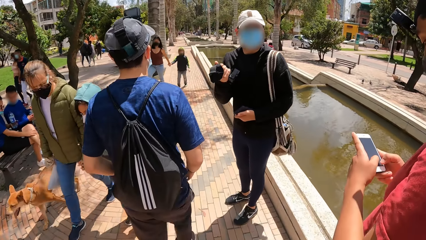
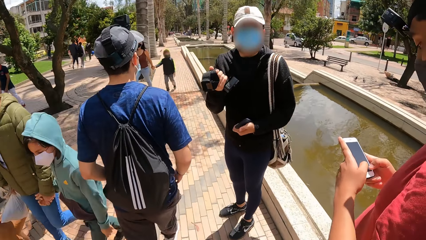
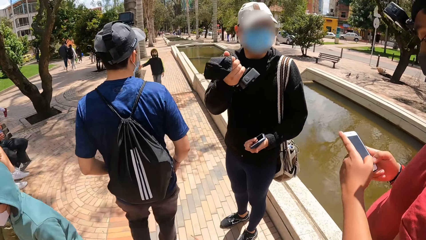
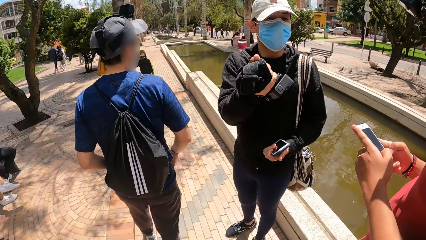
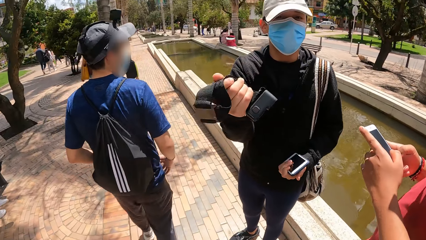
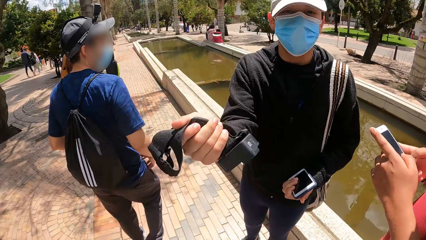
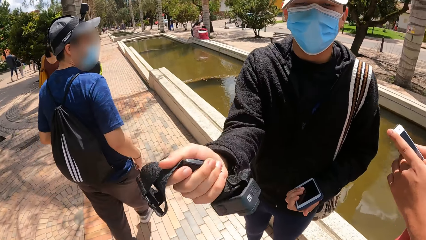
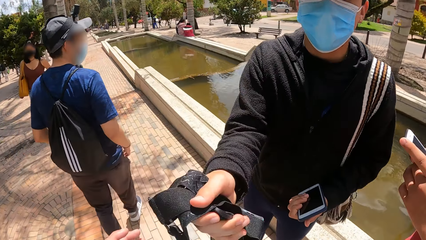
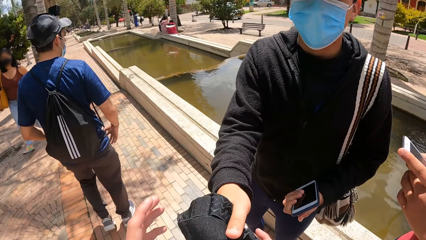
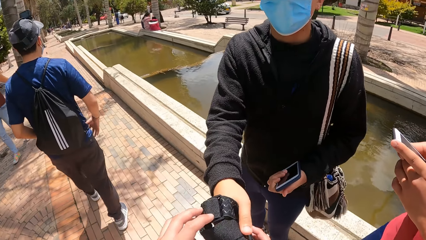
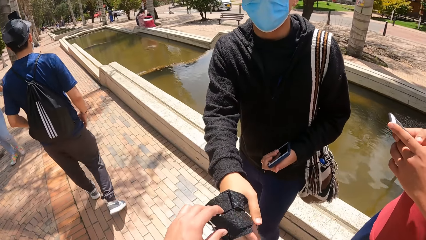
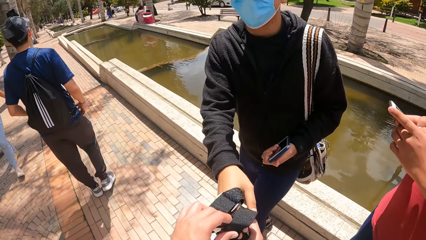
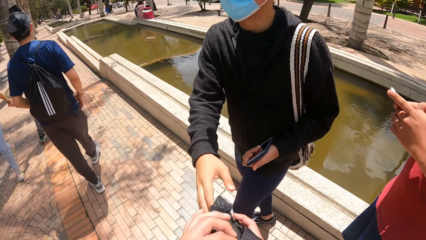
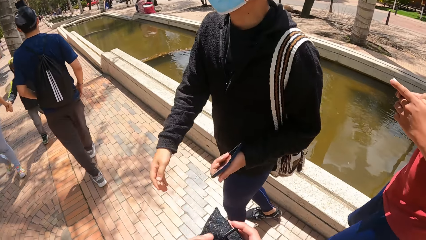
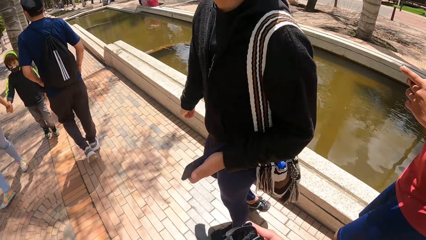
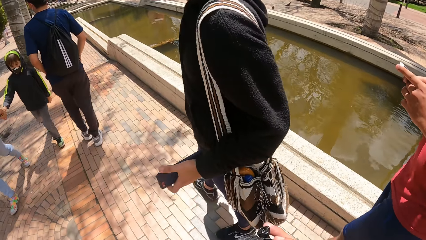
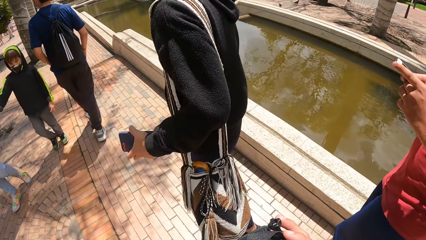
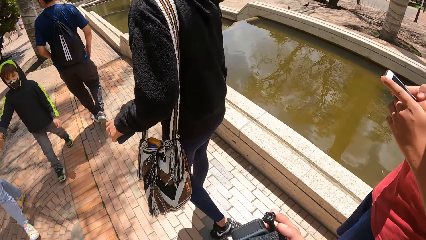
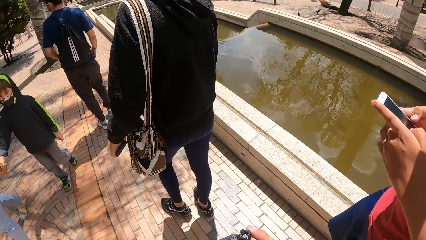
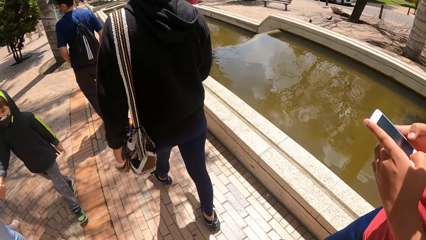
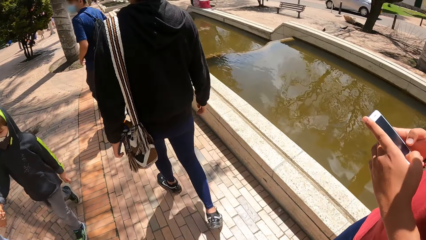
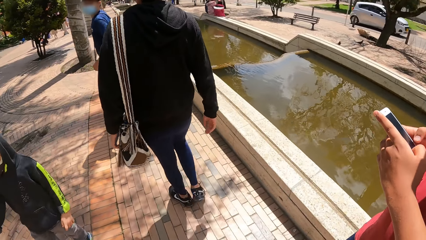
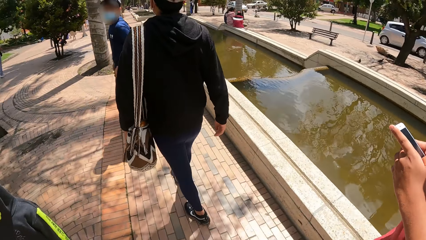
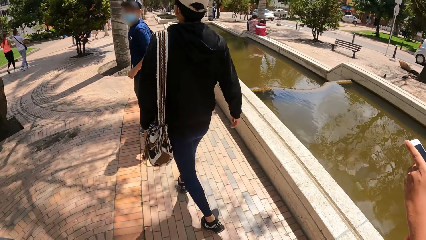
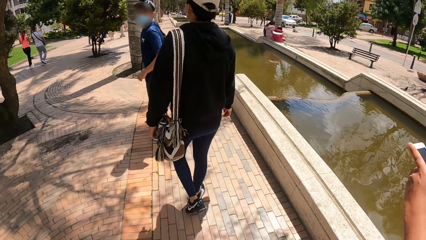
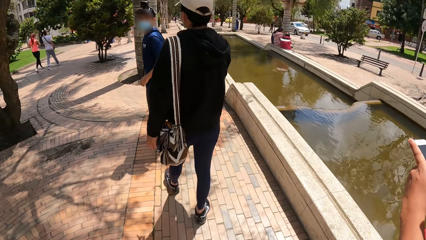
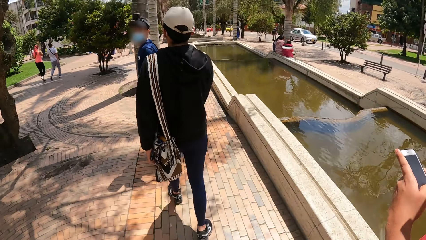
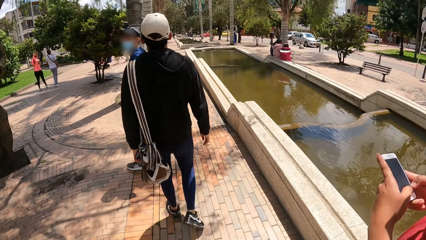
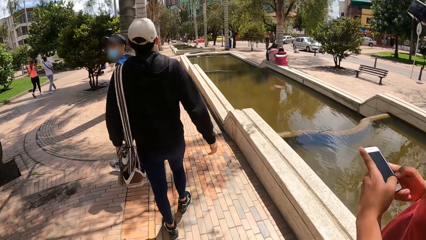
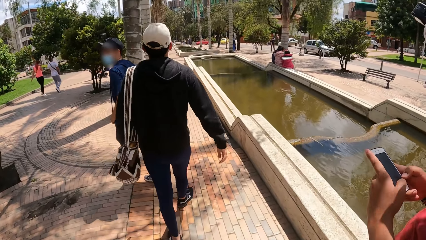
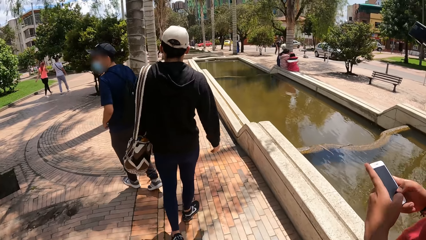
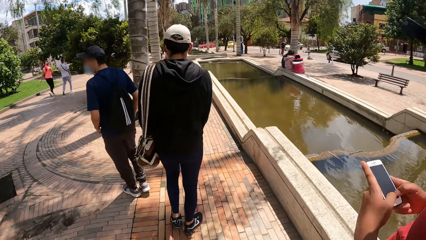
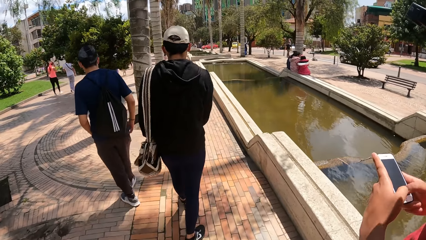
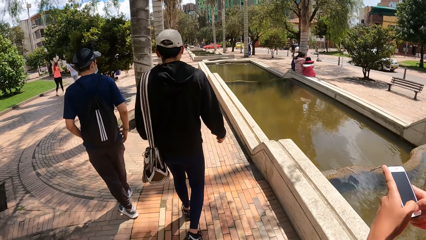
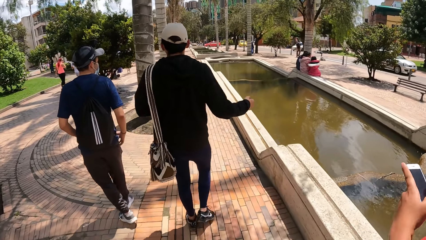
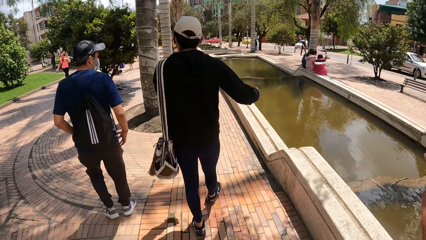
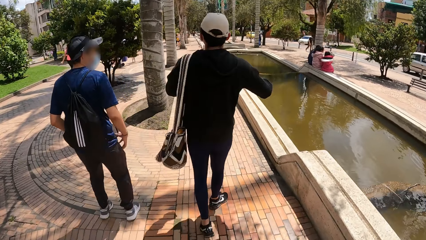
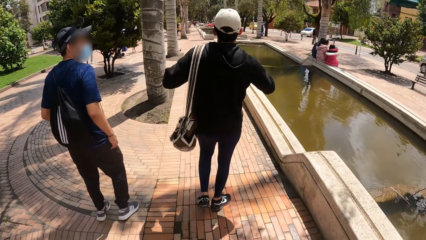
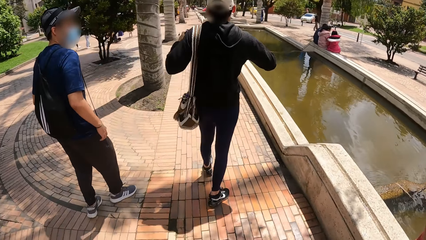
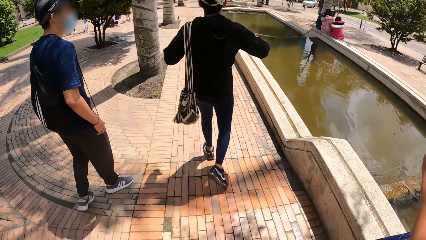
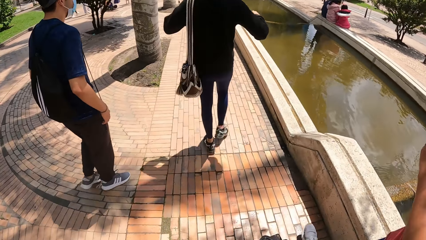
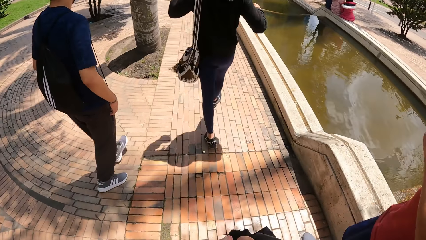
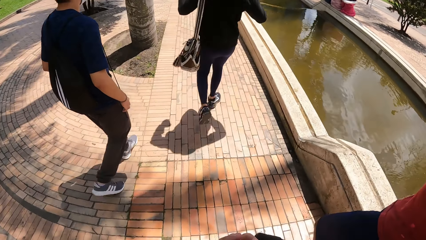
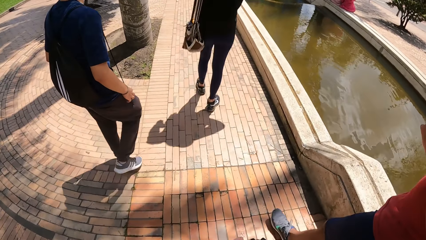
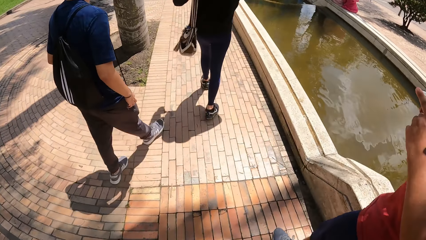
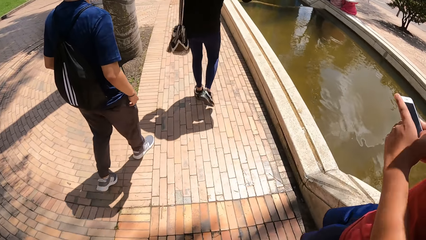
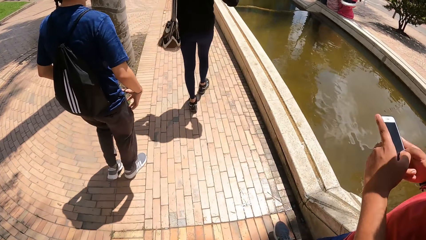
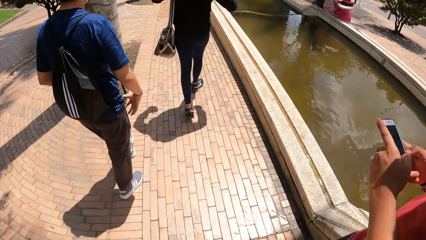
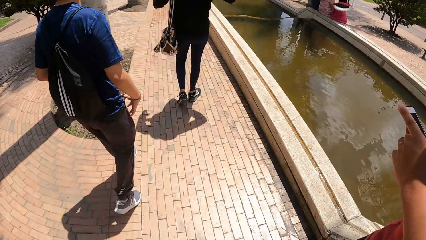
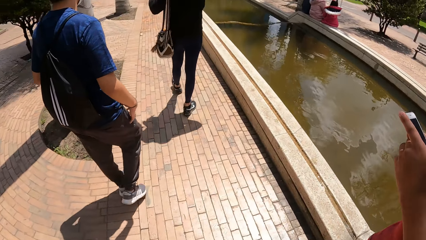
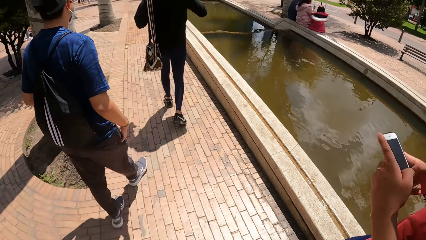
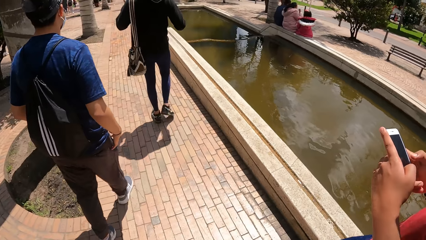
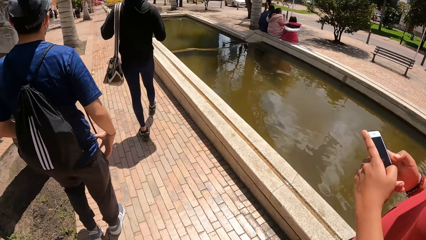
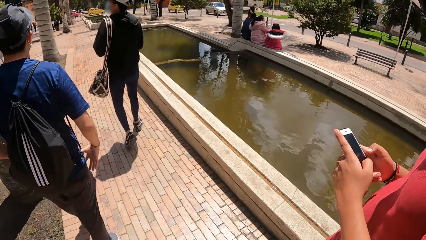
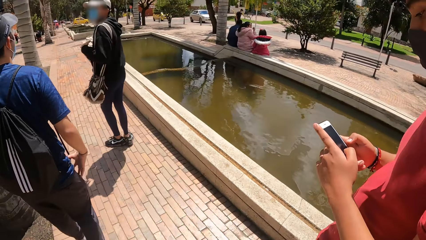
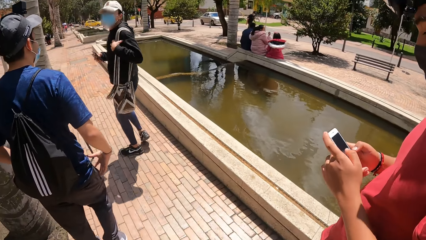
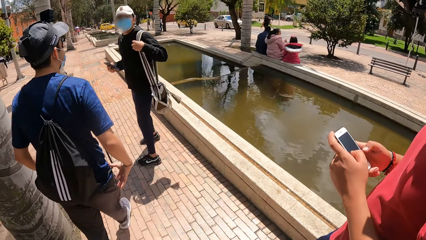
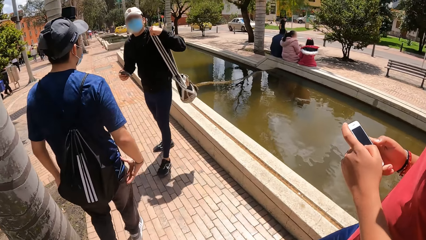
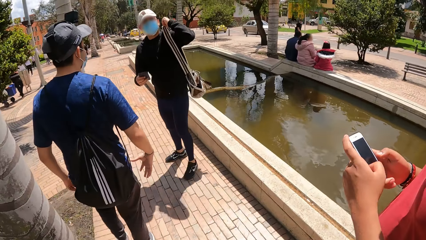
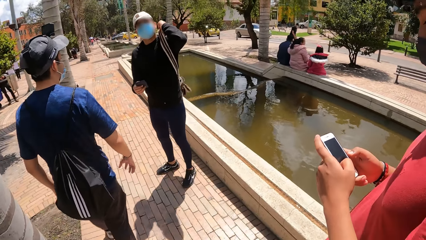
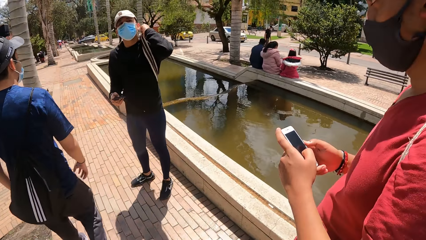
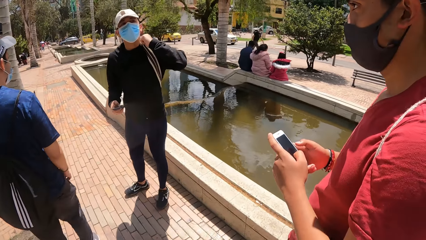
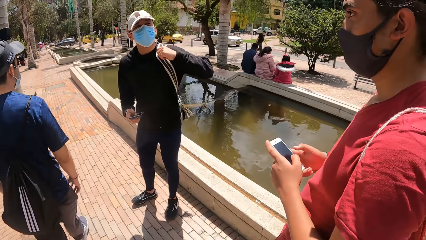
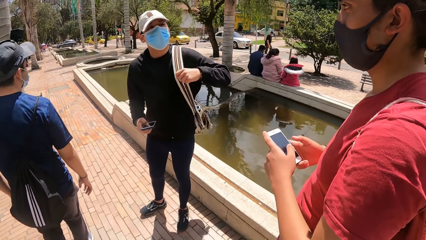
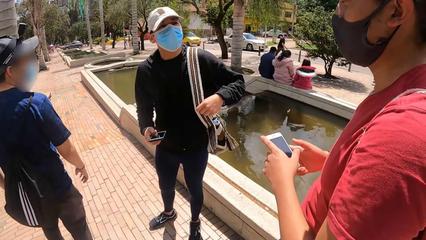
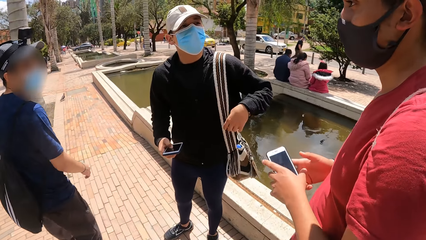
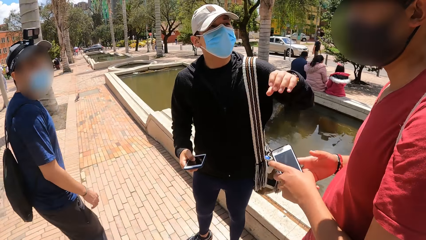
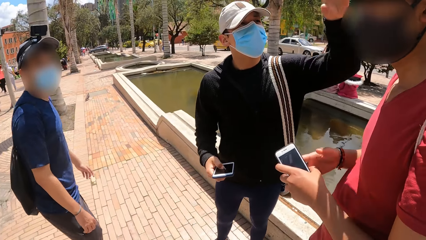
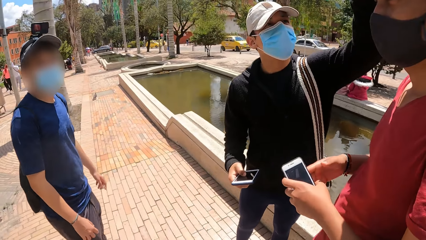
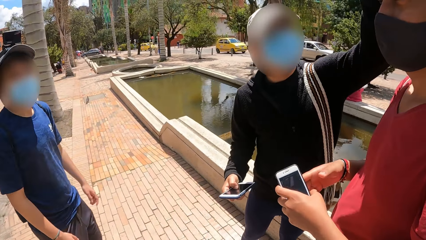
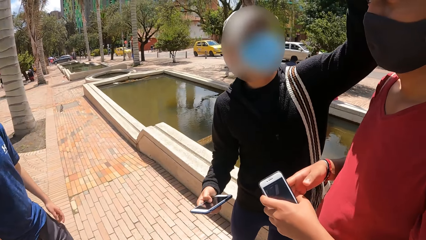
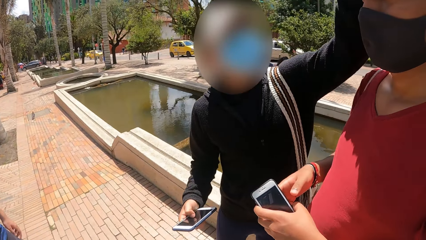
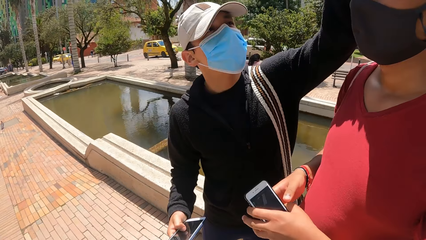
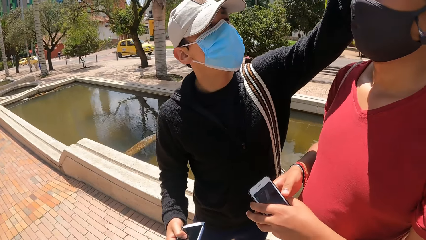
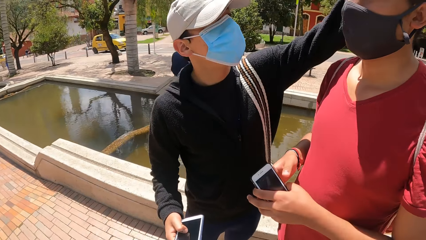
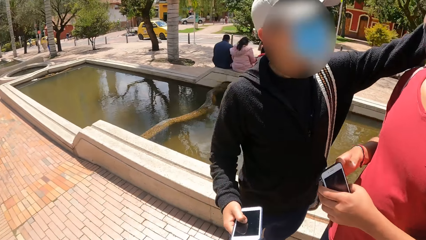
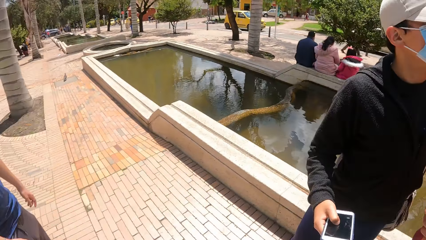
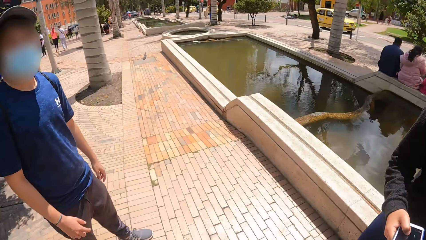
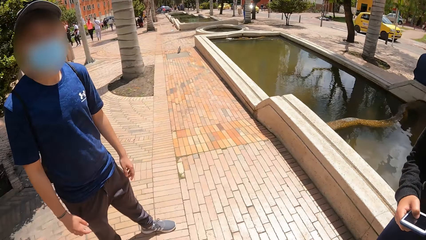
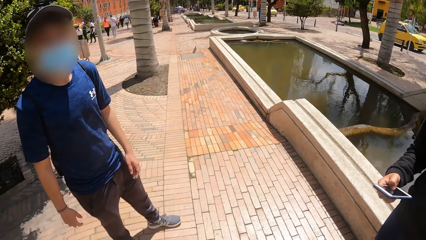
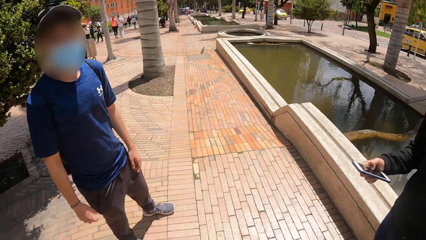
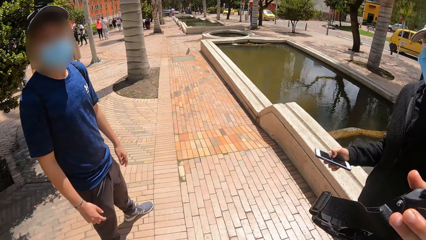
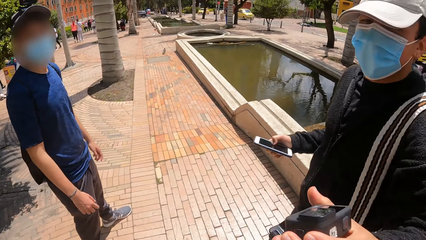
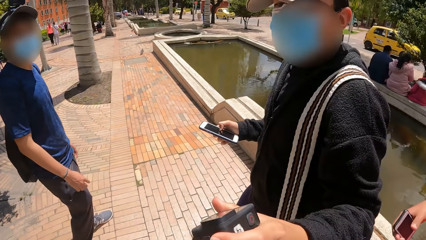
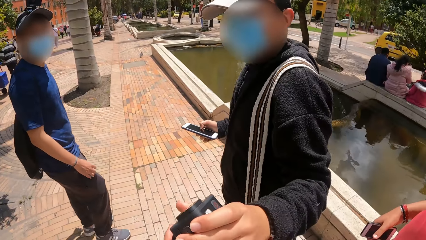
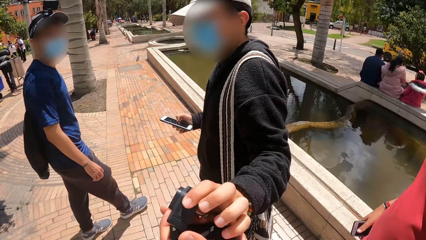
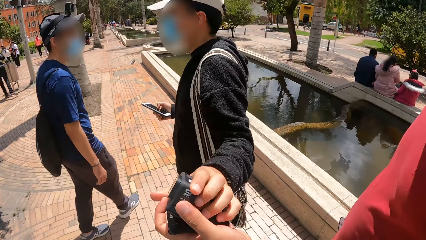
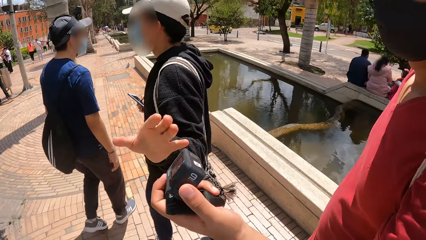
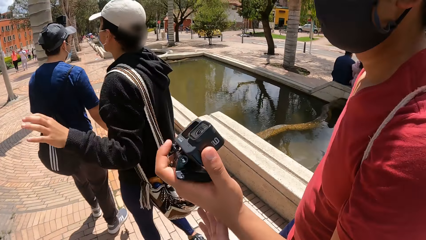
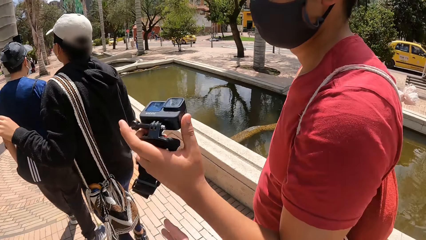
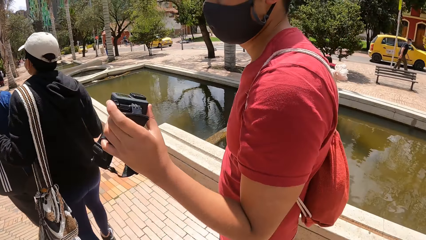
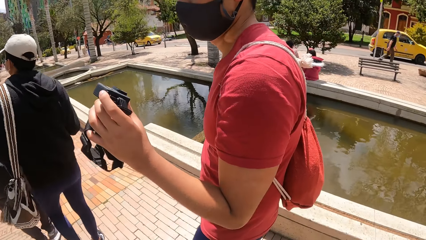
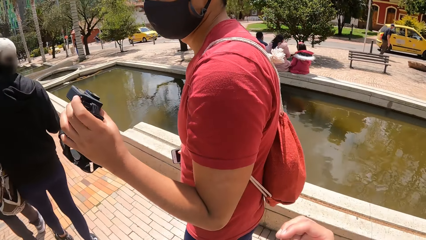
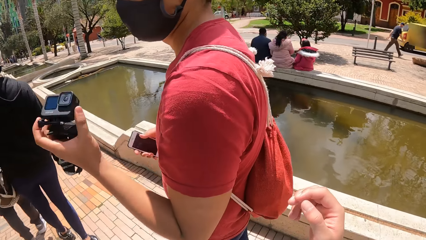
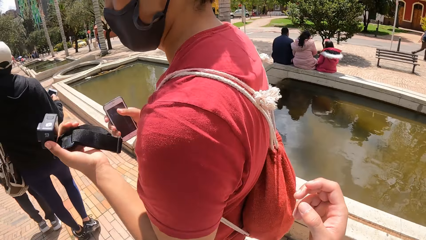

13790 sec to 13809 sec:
A man gestures out. The man gives the camera in his right hand to the camera wearer on the walk way. Another man scrolls the phone. The camera wearer collects the camera from the first man with both hands. The other man scrolls the phone. The camera wearer walks along the road. The first man dances. The camera wearer walks along the road. The first man interacts with the camera wearer, a second man and a third man on the walk way. The other man scrolls the phone. The first man gestures out with his hand and removes the camera on the second man's head with his left hand. The first man touches the other man. The first man gives the camera in his left hand to the camera wearer on the walk way. The second man collects the camera from the first man with his left hand.
